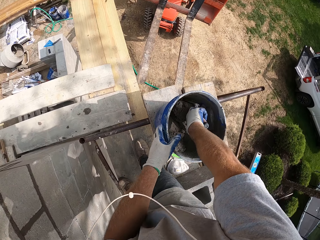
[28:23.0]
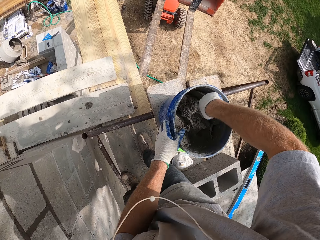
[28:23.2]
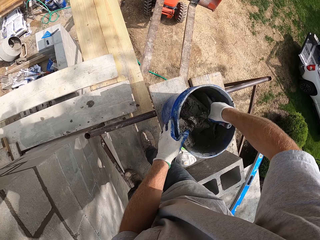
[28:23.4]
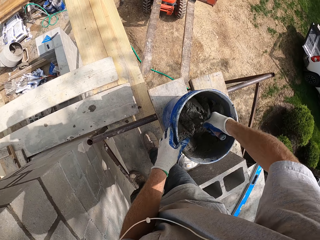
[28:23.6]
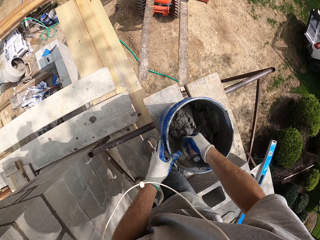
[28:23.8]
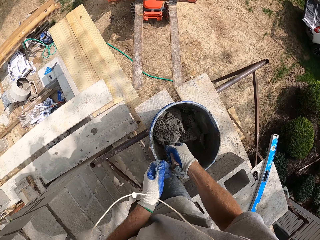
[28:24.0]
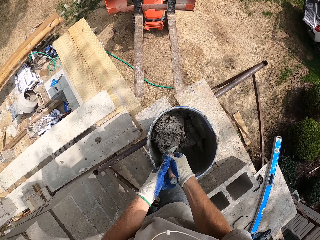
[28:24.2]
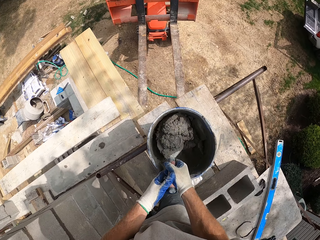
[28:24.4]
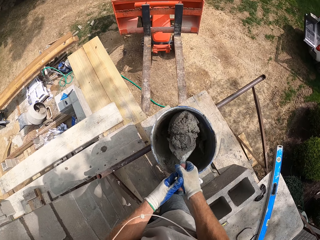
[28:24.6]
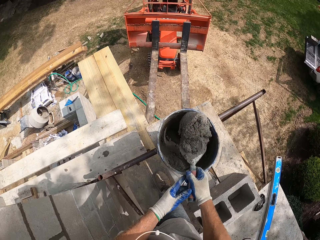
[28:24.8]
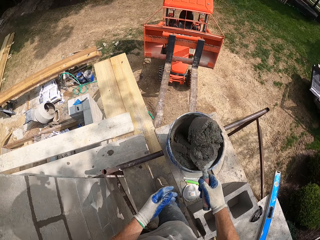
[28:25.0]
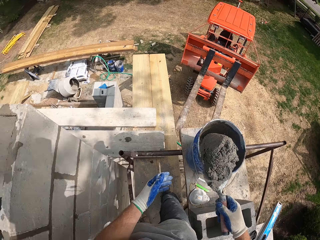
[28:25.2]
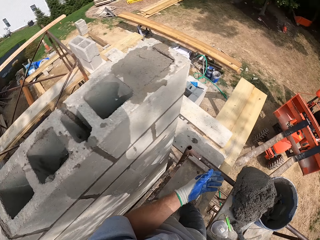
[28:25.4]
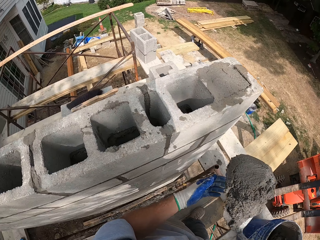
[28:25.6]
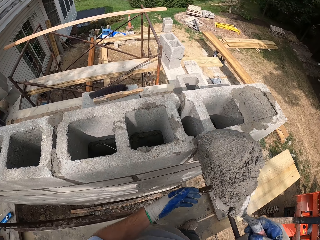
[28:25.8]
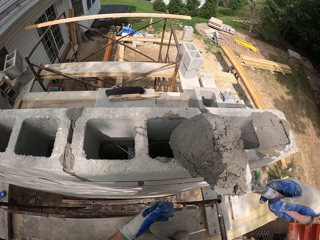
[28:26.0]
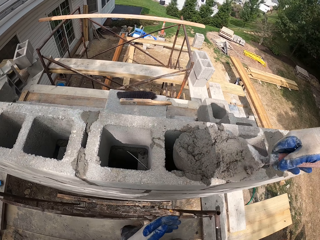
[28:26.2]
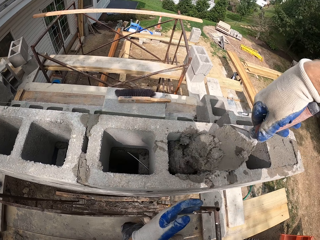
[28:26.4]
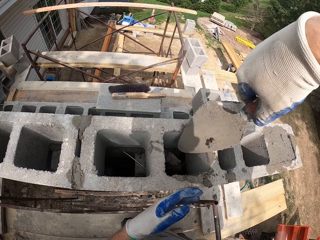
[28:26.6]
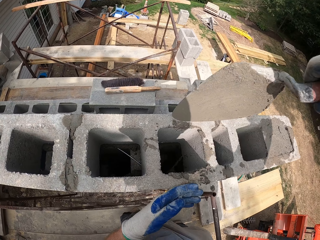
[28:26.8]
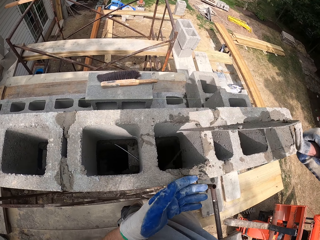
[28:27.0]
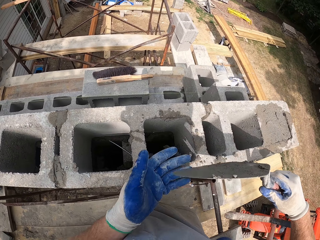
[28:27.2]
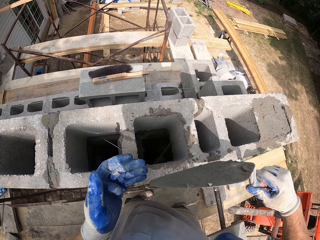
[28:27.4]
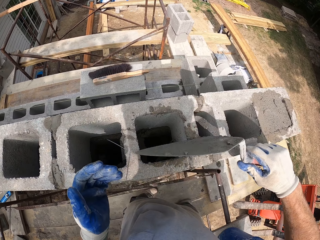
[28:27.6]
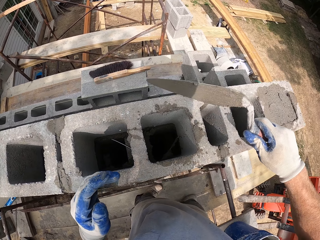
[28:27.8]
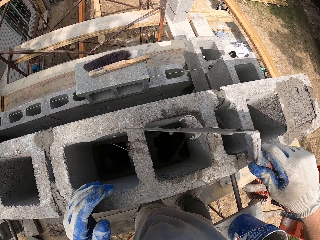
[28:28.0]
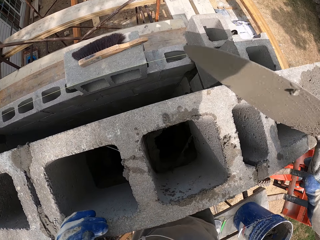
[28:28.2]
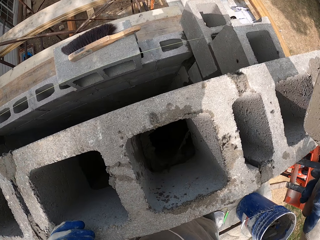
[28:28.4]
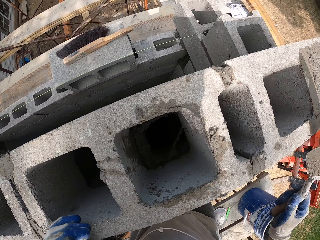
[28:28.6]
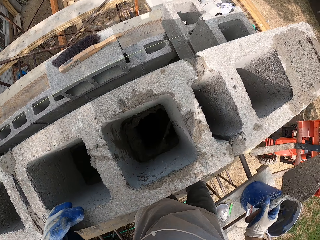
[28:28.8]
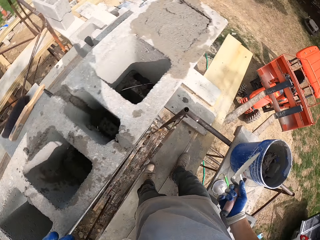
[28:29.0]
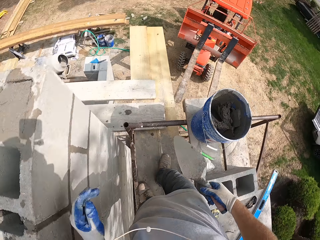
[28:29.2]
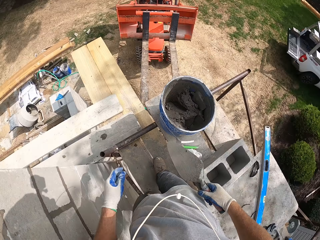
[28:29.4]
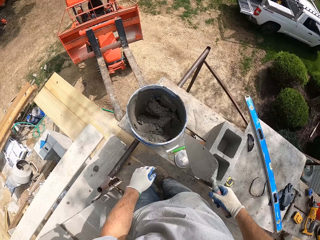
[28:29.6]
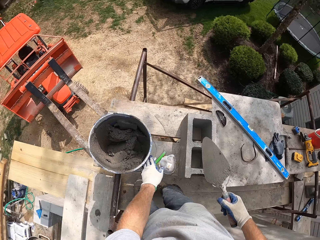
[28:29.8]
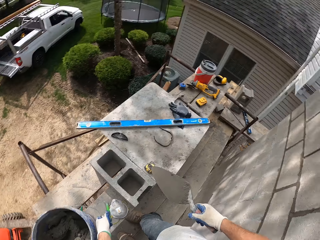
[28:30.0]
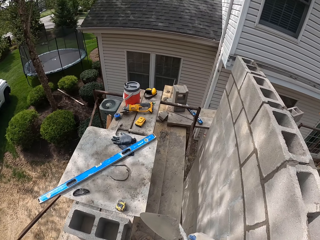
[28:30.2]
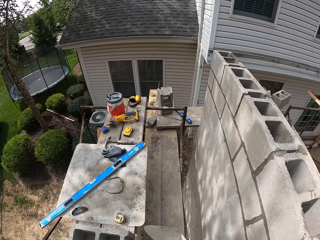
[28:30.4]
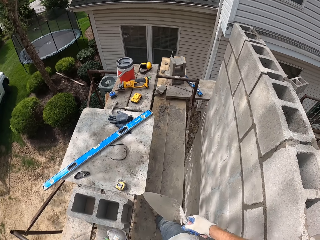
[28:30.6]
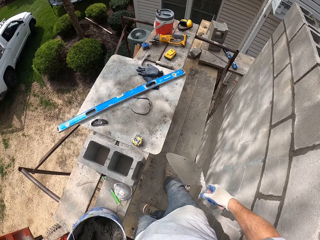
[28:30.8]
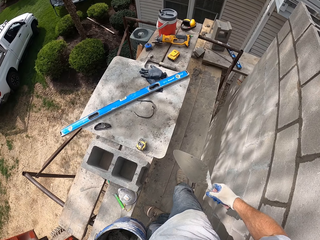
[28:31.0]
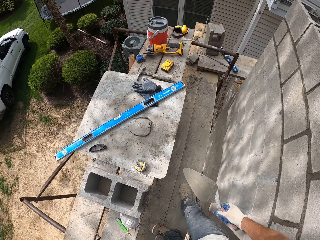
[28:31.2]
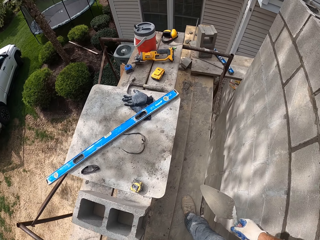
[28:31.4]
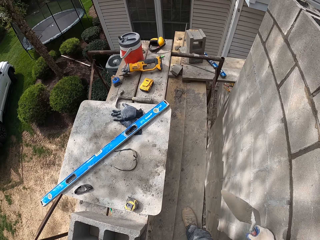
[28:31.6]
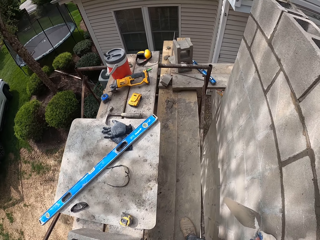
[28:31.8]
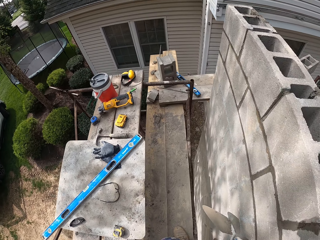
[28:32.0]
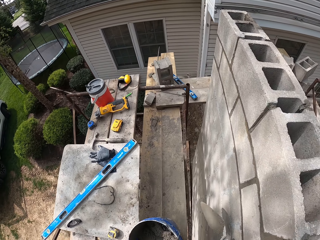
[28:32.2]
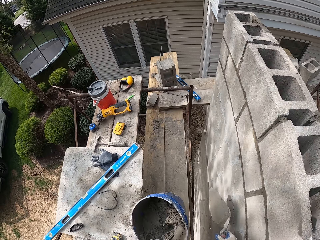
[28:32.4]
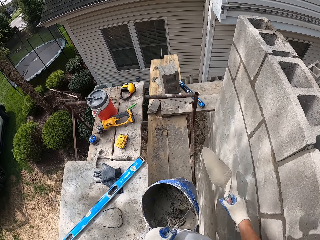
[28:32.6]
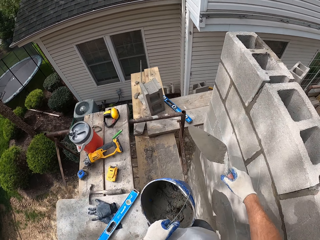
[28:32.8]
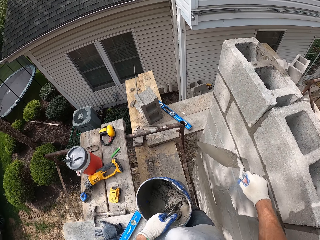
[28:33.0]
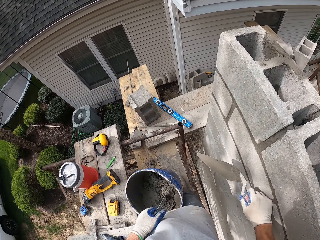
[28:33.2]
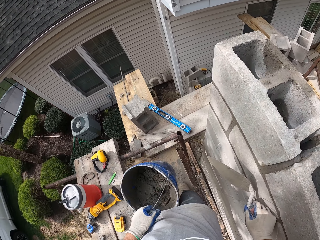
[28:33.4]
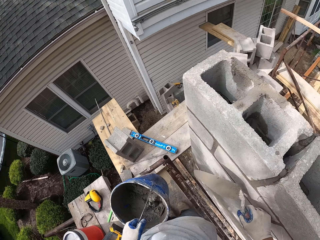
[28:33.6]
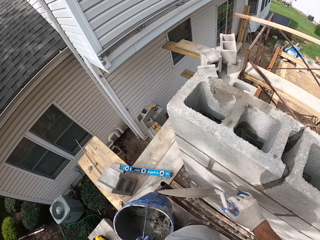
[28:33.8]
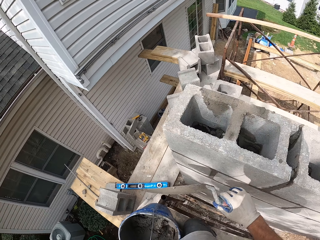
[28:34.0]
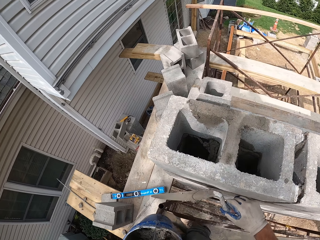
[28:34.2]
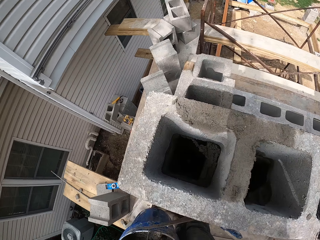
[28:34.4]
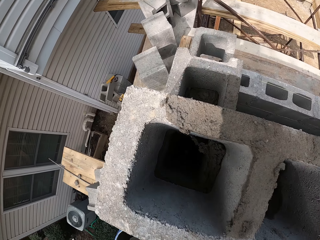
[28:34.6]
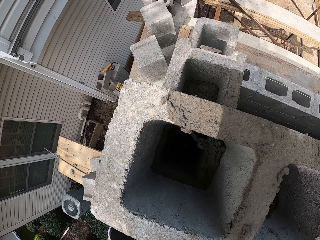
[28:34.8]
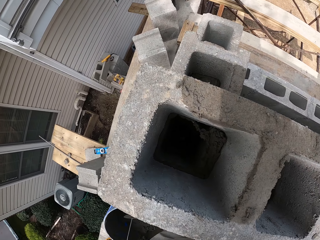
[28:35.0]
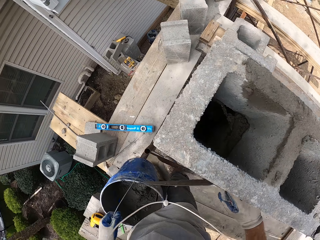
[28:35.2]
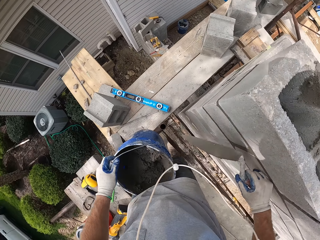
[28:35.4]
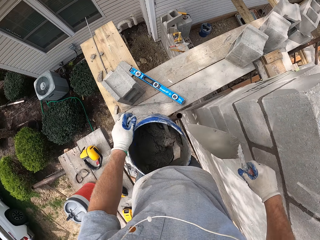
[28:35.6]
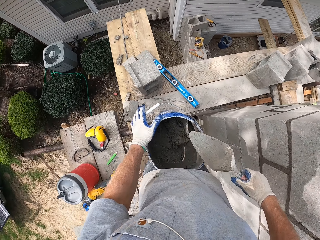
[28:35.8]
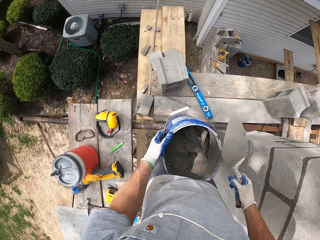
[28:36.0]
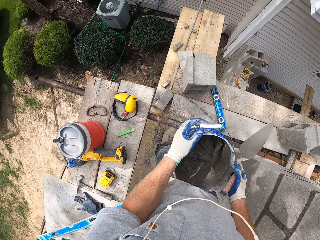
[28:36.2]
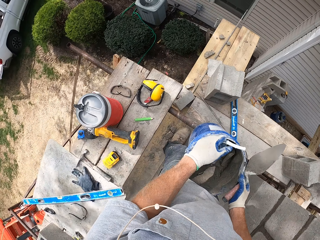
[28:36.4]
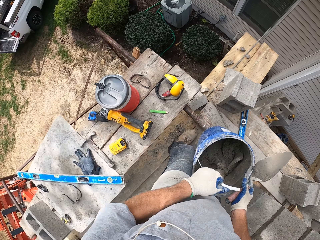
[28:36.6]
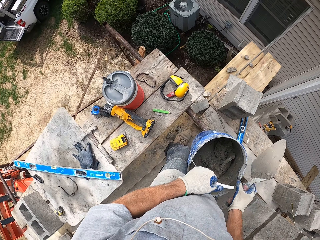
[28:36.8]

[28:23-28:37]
The camera wearer scoops mortar. They put the mortar in the bricks. They look into the bricks. They pick up the bucket of cement, carry the bucket and walk forward. They put down the bucket. They look into the bricks.

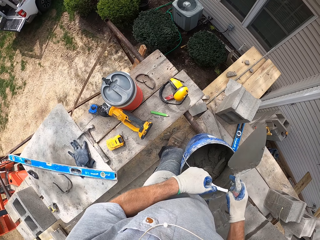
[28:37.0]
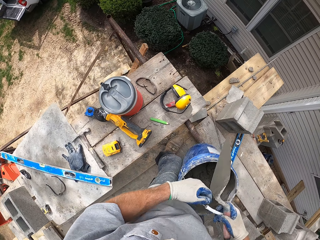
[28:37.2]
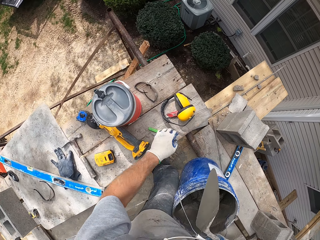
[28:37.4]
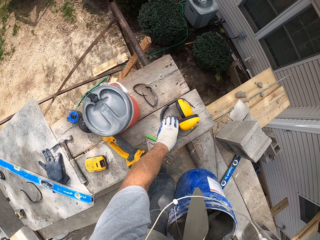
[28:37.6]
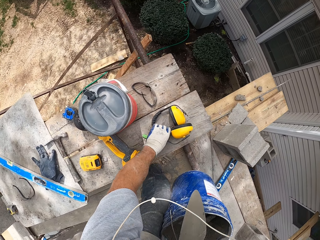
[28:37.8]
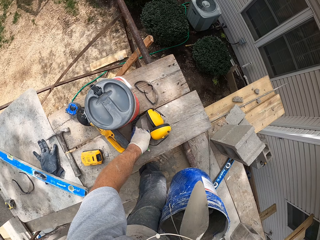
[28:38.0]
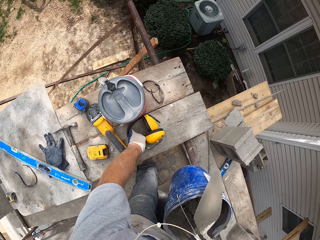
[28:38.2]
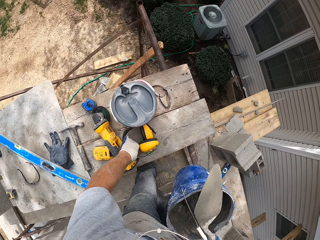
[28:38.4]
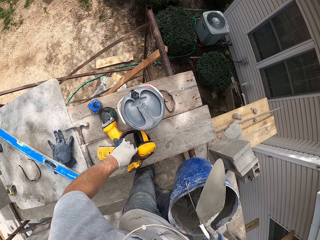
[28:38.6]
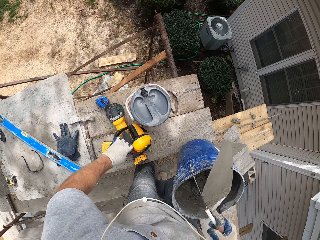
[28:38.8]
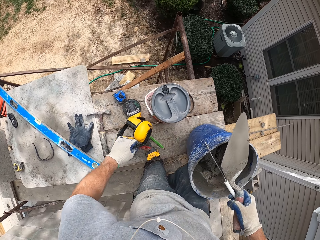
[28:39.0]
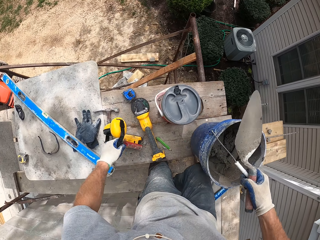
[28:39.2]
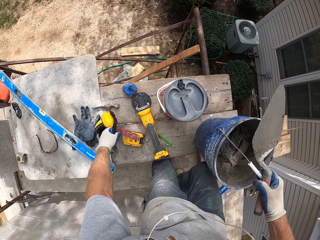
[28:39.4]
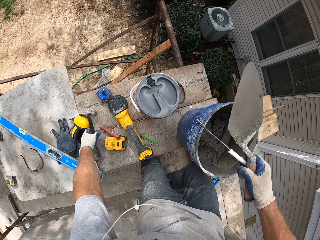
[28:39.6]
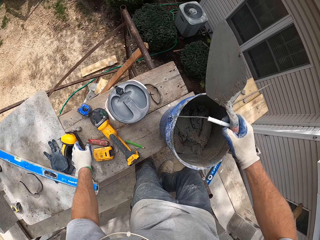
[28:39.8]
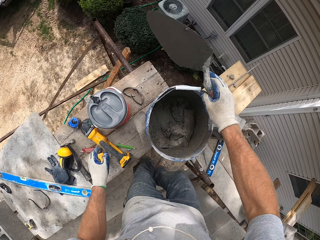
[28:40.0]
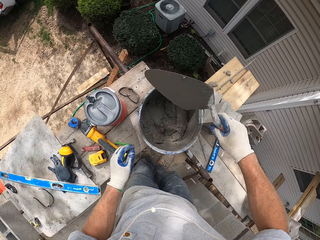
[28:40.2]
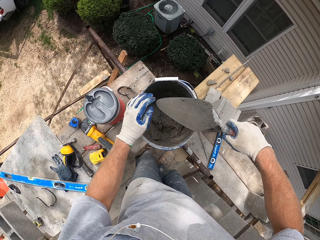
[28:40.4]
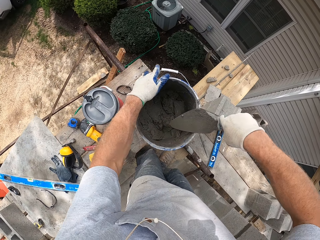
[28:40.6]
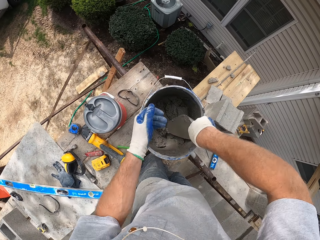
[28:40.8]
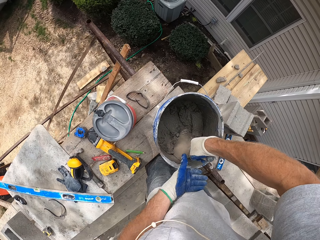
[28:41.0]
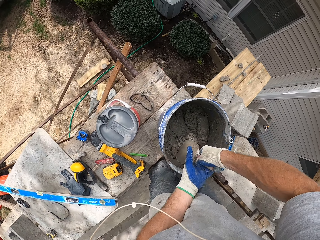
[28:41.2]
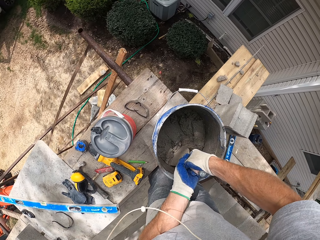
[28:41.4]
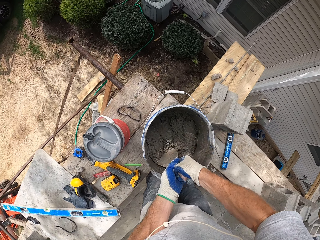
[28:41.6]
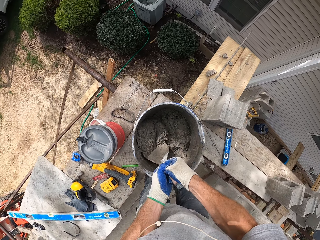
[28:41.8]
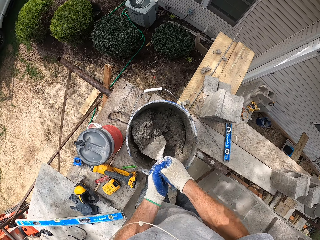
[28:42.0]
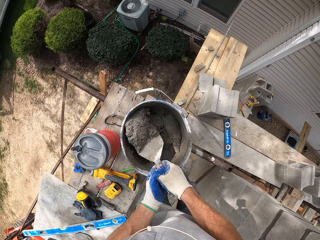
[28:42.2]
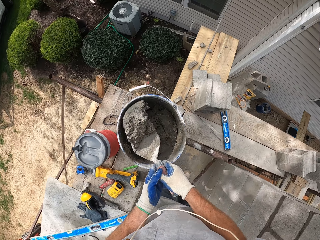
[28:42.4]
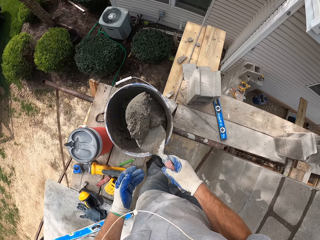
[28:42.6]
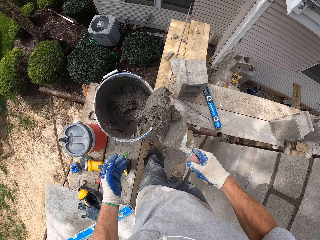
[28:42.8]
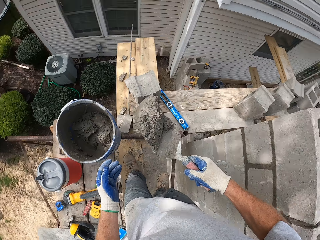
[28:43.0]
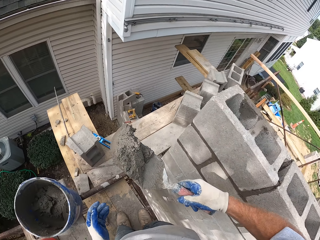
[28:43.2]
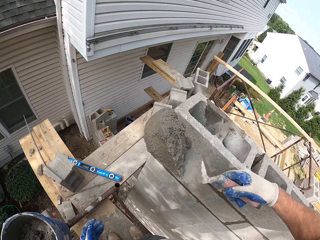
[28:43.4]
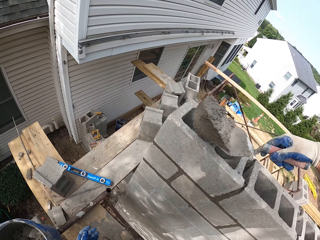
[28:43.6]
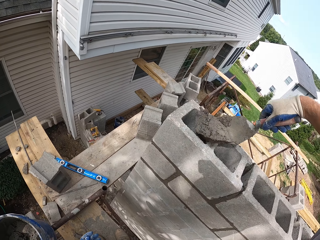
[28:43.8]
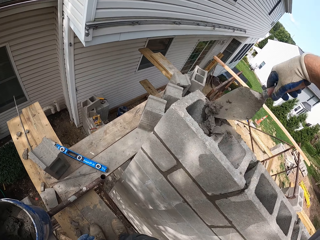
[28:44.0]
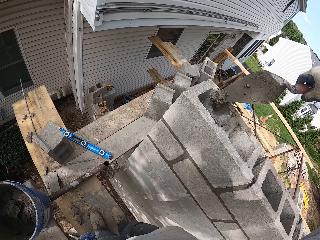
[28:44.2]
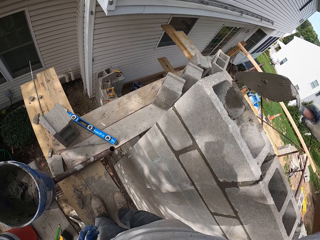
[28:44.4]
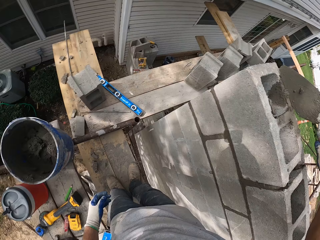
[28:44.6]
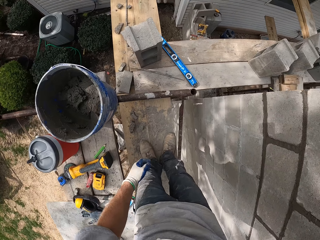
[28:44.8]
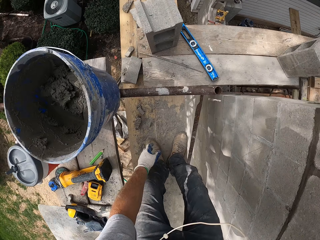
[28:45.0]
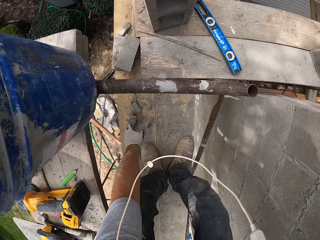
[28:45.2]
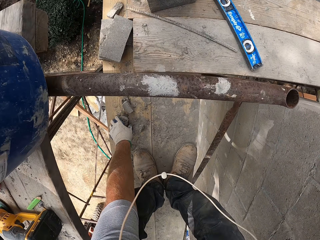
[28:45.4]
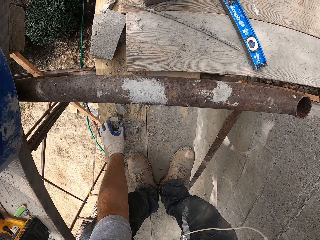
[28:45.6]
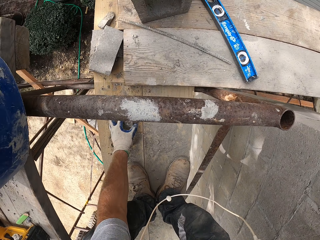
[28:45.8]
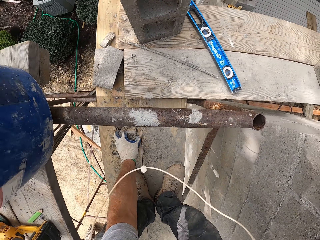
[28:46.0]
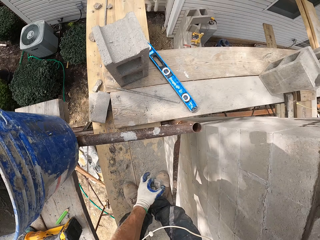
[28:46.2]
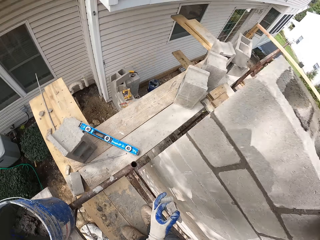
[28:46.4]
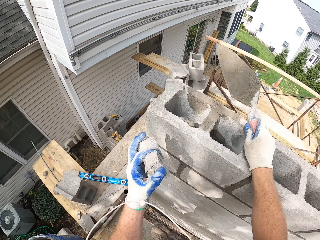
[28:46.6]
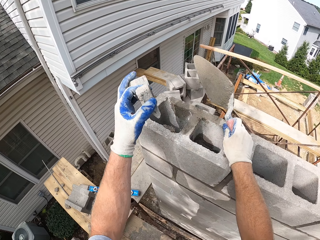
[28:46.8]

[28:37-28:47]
The camera wearer moves an ear defender on the wood. They drop the bucket of cement. They take cement from the bucket with the trowel. They pour the cement into the block hole. They pick up some pieces of blocks on the wood.
